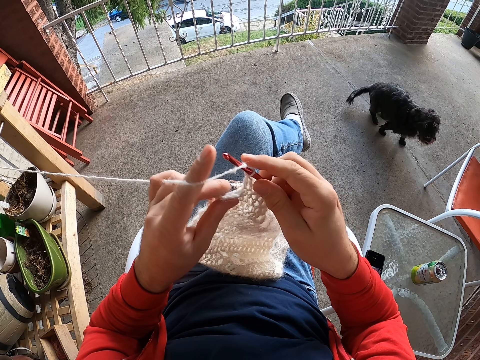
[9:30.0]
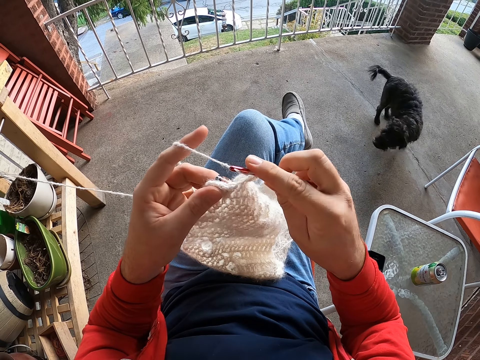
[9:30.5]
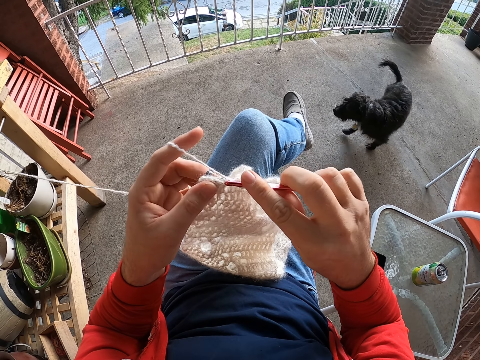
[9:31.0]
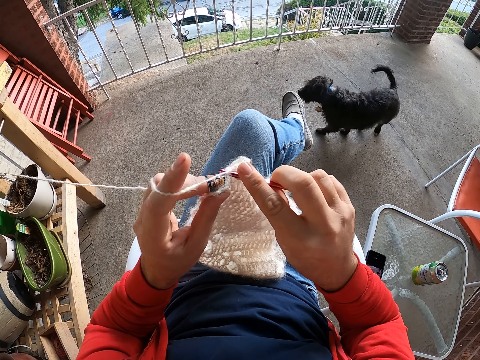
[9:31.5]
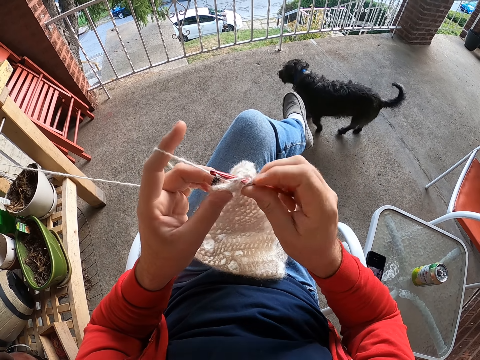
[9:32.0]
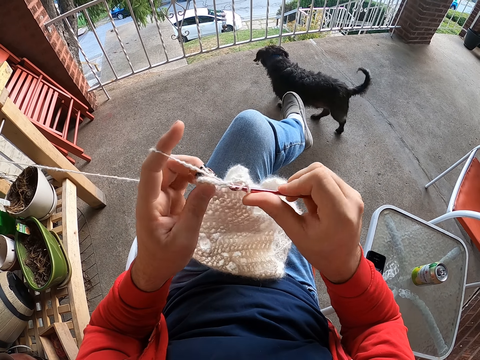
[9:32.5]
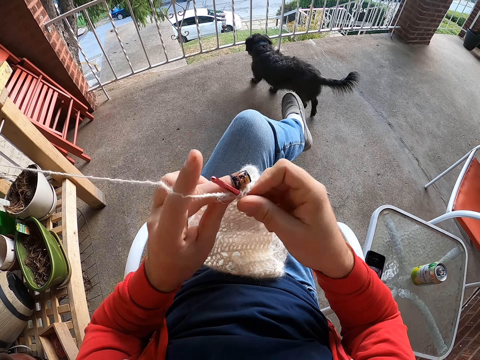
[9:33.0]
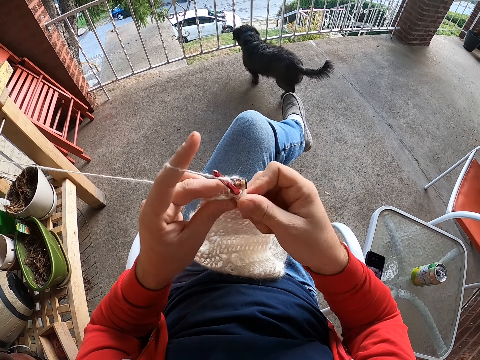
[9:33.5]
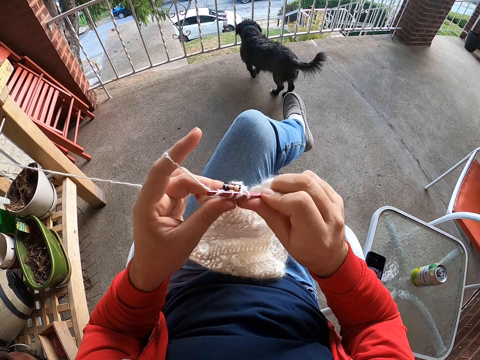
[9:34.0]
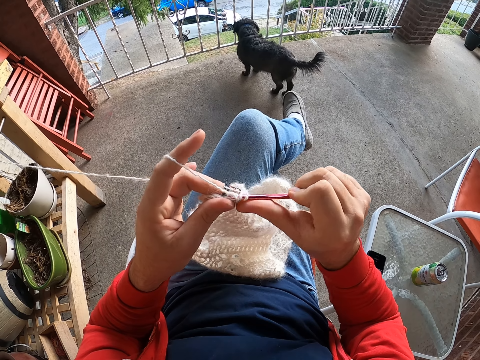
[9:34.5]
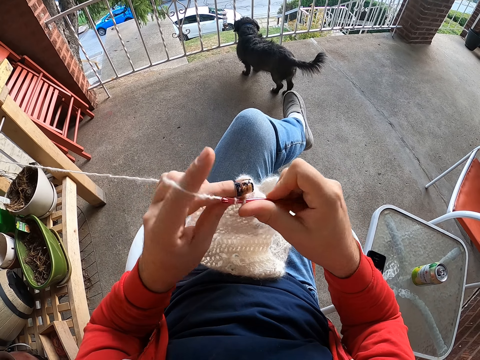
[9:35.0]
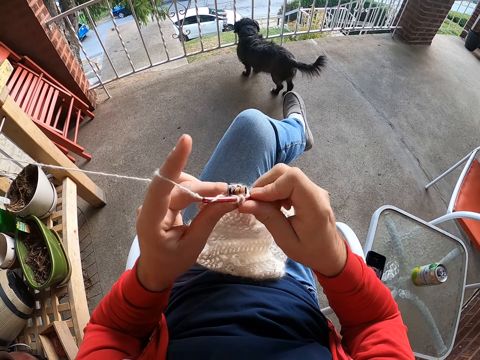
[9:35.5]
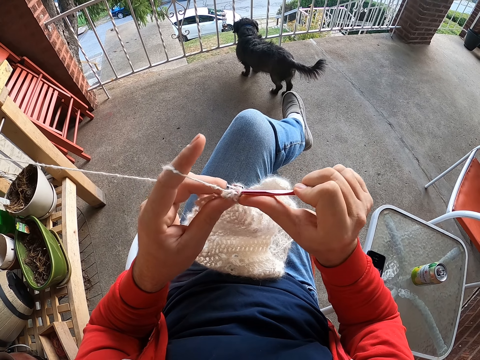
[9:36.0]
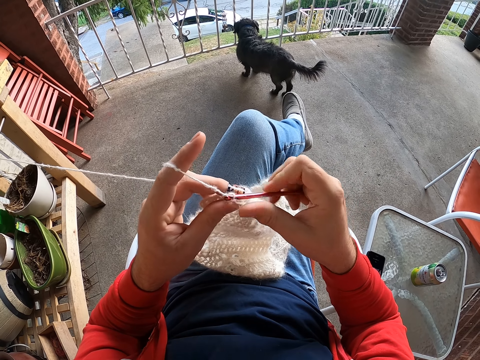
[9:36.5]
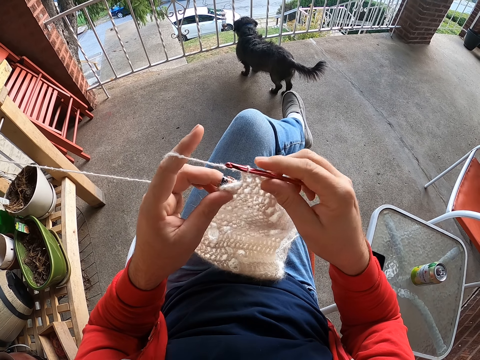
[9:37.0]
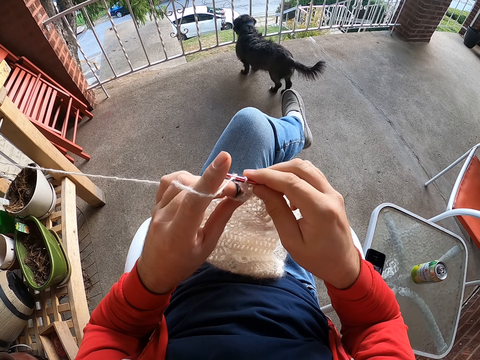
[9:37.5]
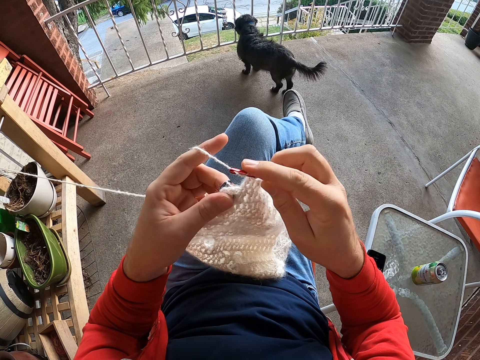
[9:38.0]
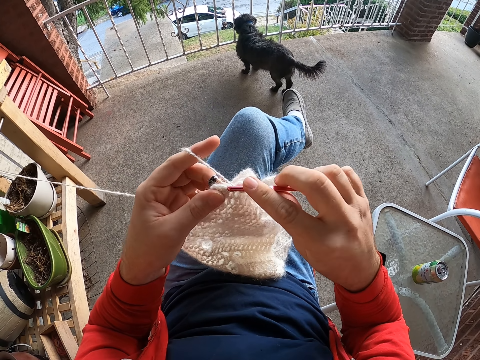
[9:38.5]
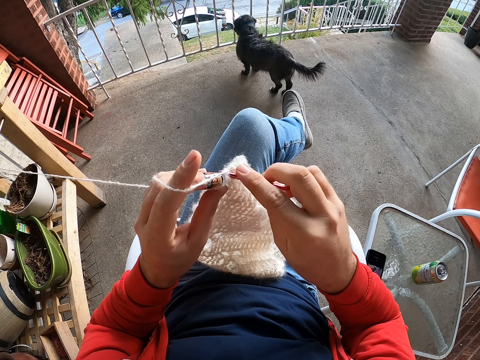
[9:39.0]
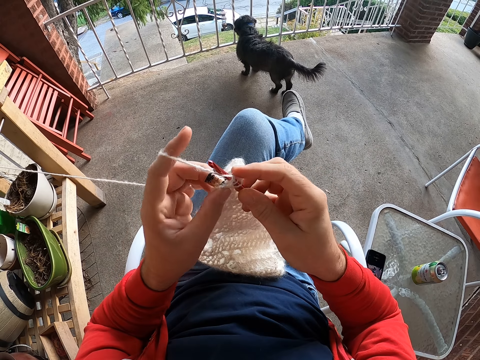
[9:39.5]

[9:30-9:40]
The camera wearer rolls a crochet on a fabric. They knit the fabric. They roll thread on the fabric. They knit the fabric. They adjust the fabric. They roll thread on the crochet. They knit the fabric.
